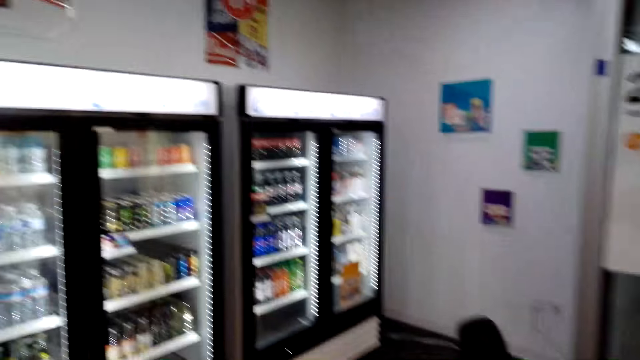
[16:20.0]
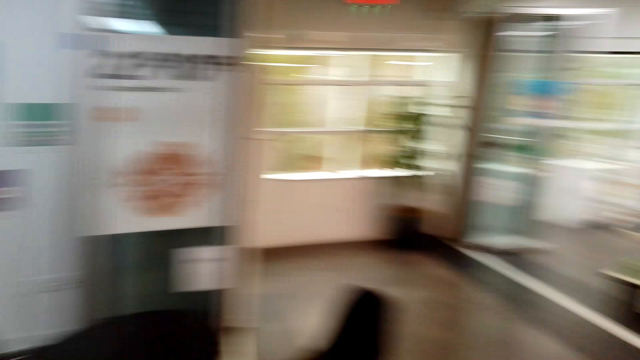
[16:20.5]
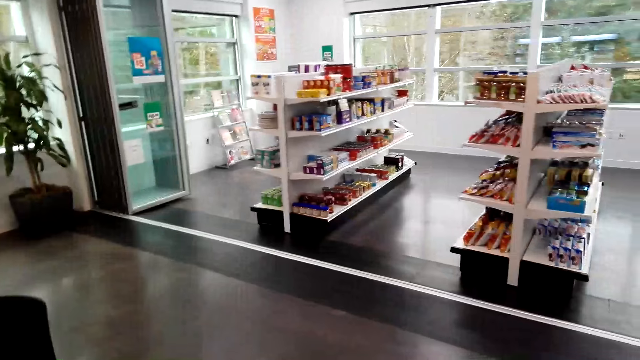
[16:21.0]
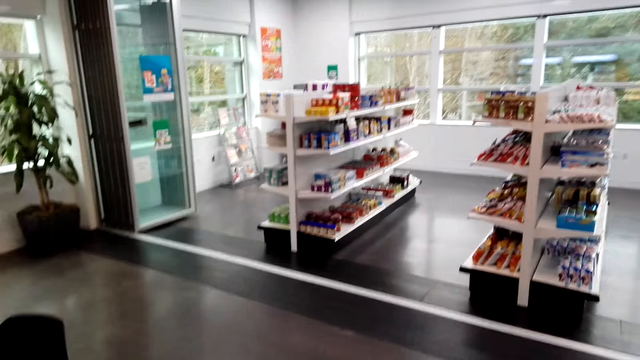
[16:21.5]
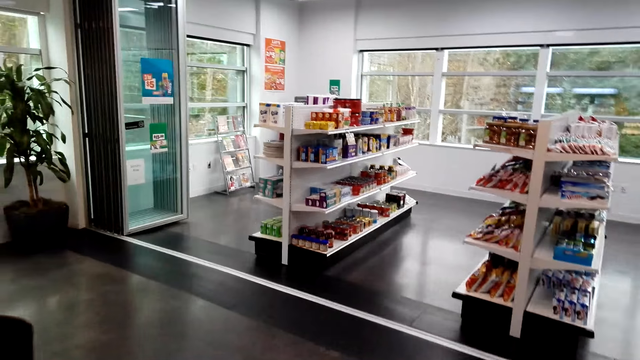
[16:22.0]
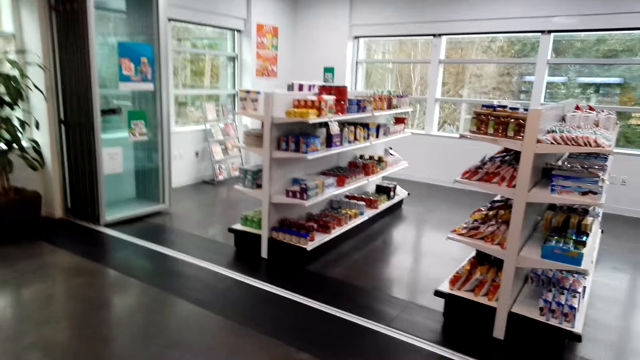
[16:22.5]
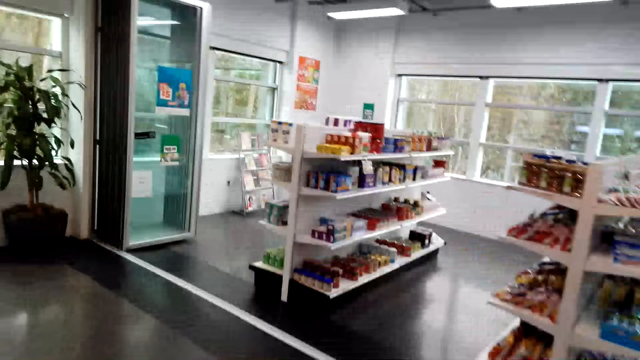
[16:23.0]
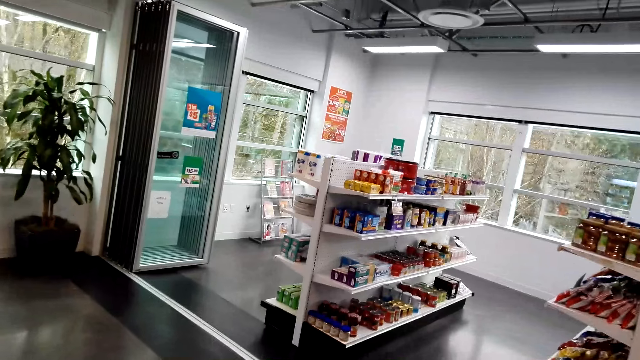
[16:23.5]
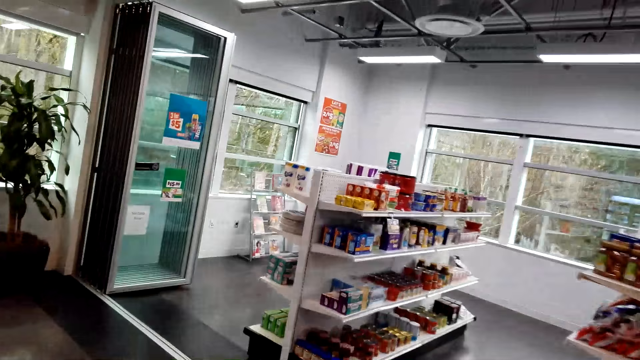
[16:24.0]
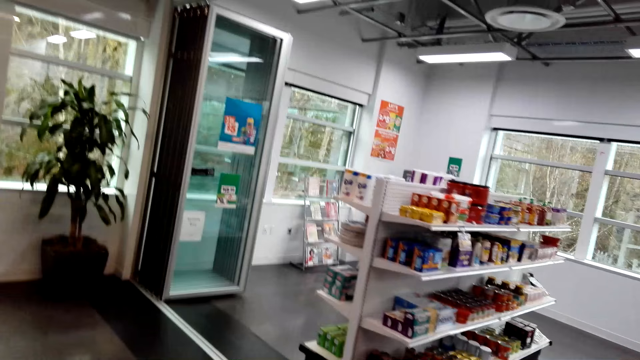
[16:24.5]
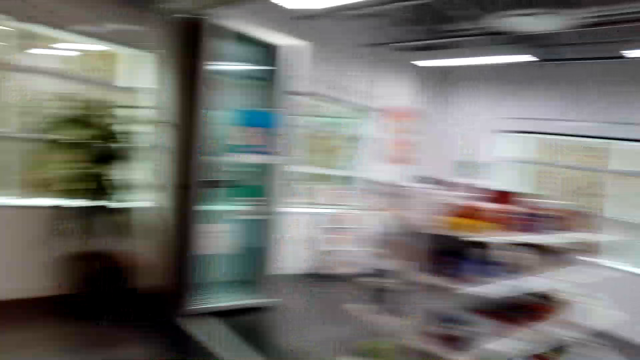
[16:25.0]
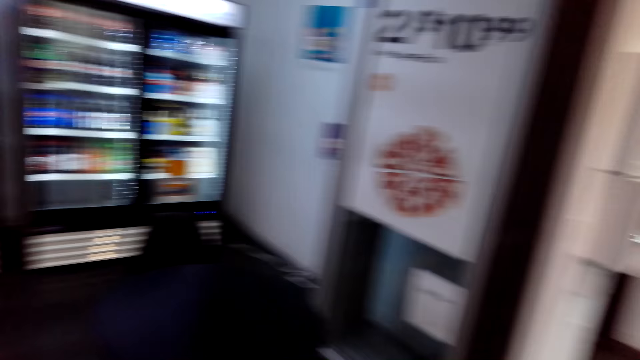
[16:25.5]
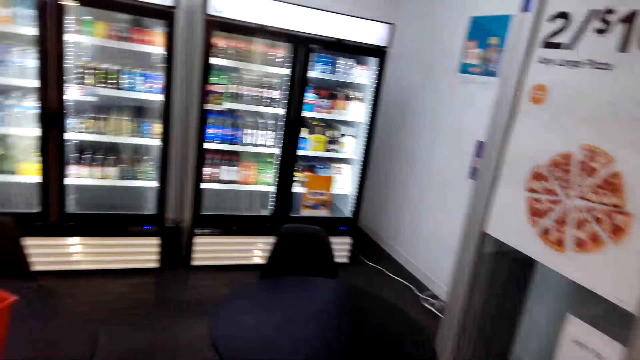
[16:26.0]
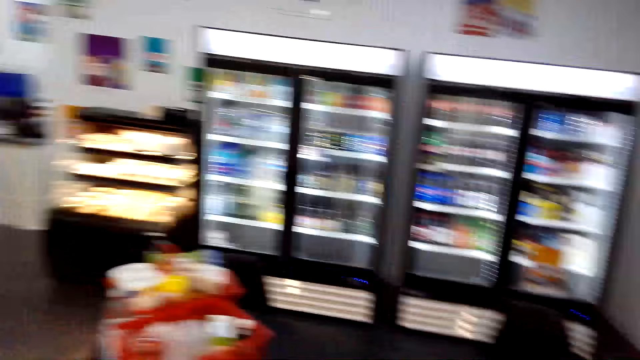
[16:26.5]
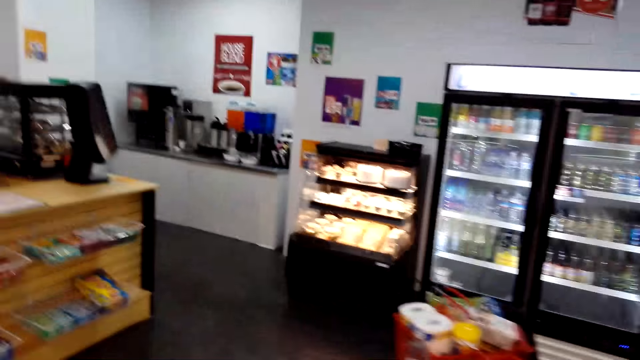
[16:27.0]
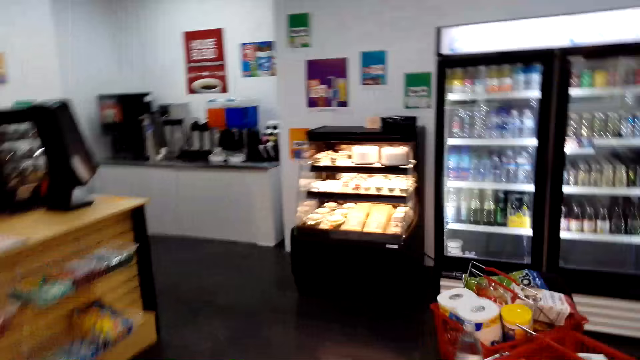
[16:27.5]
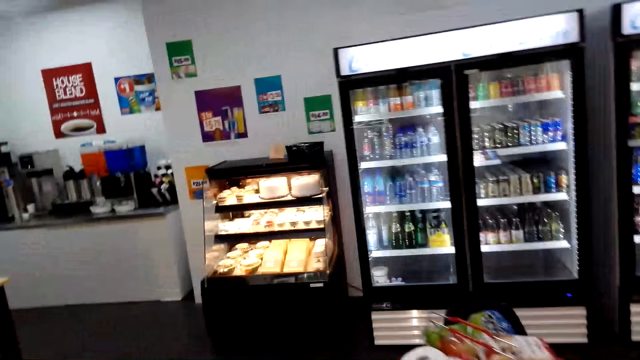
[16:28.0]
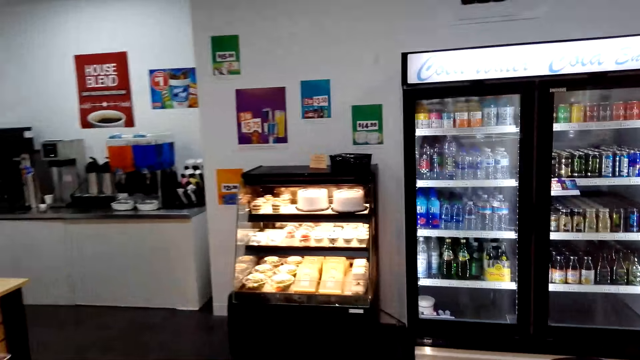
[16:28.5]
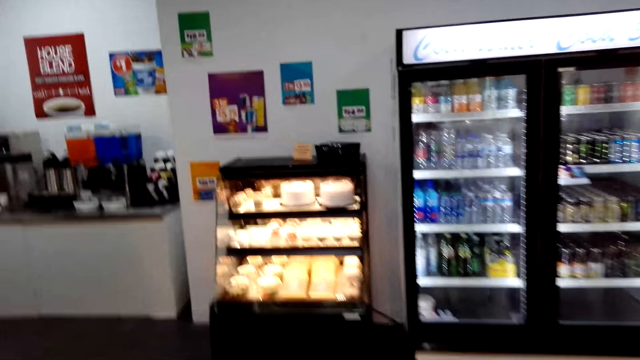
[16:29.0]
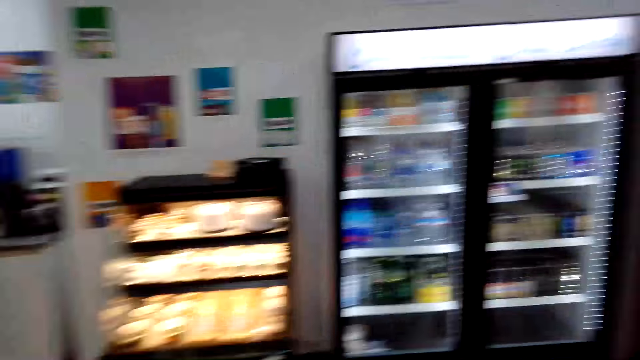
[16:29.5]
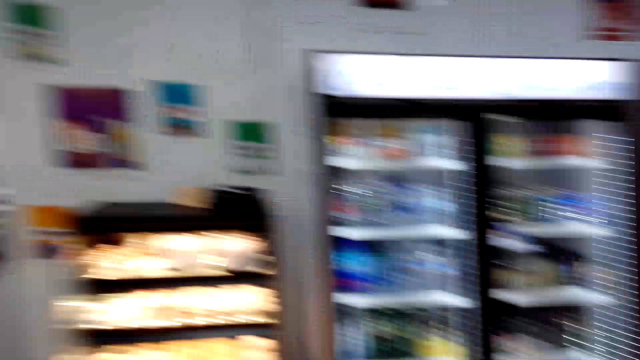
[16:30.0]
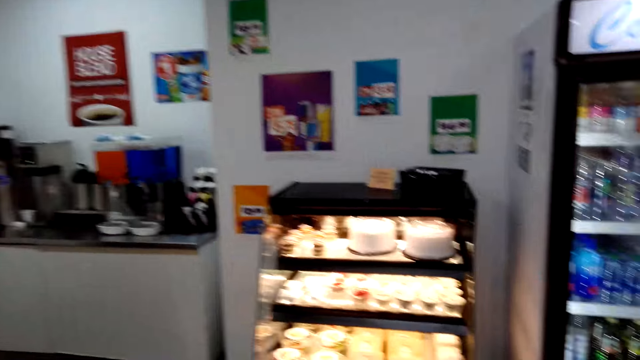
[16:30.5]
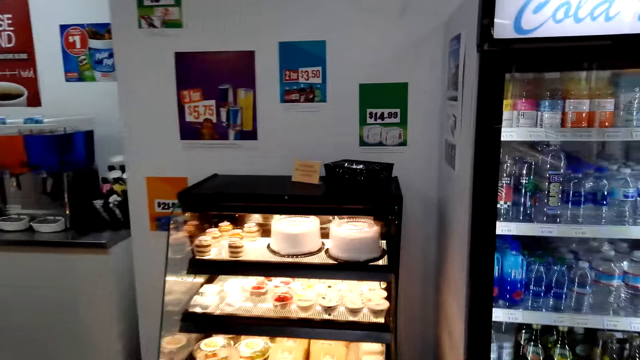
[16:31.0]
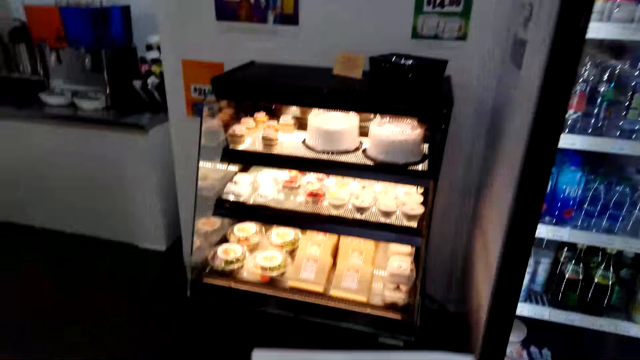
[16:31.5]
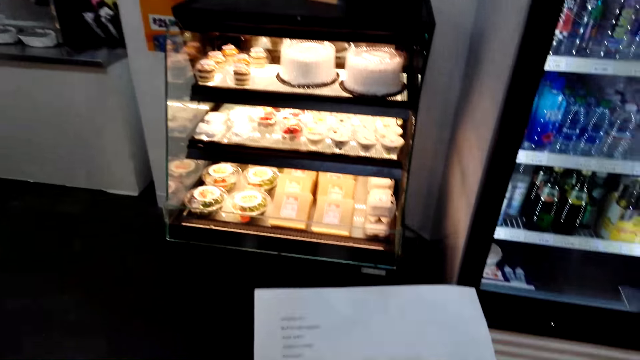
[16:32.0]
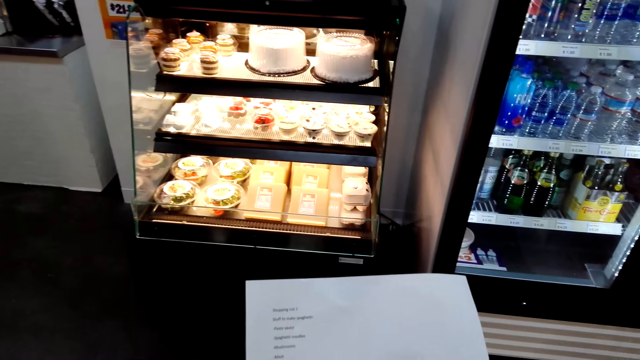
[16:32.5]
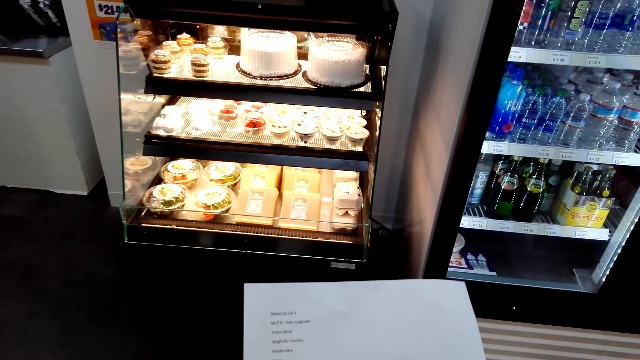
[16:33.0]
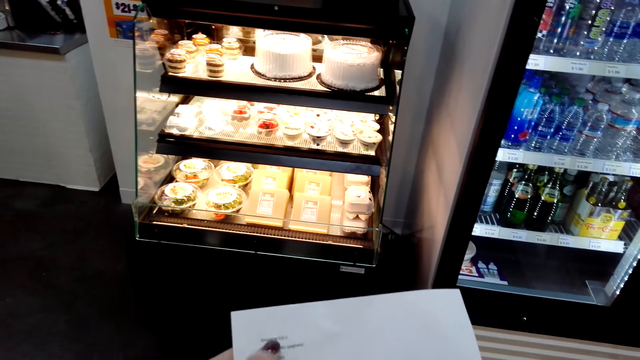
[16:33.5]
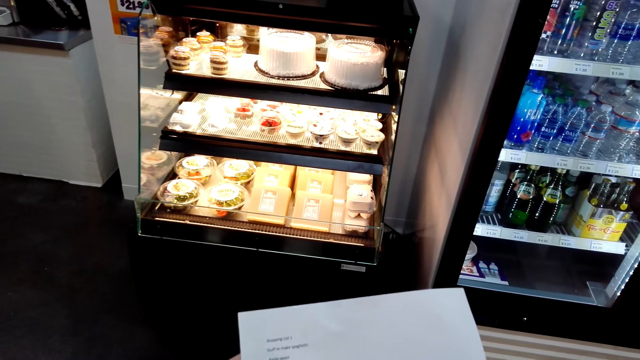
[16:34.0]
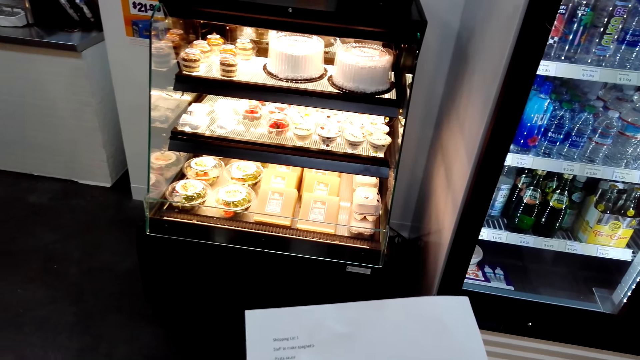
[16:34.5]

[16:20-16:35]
The camera wearer looks around, turns around and walks in the supermarket. They turn around and walk in the supermarket. They look around and stare at the list.

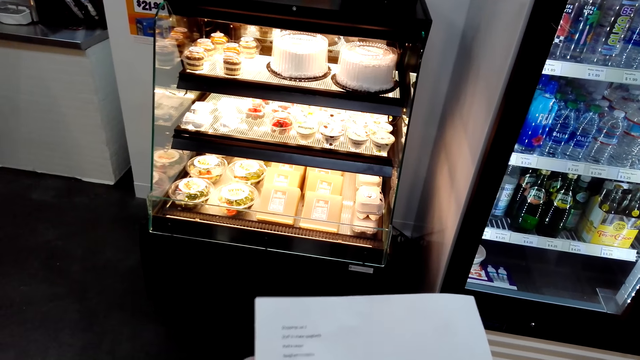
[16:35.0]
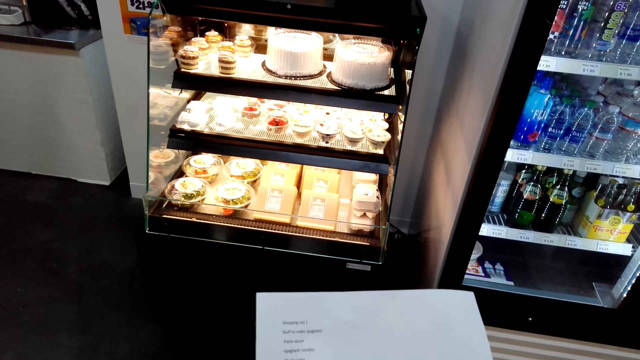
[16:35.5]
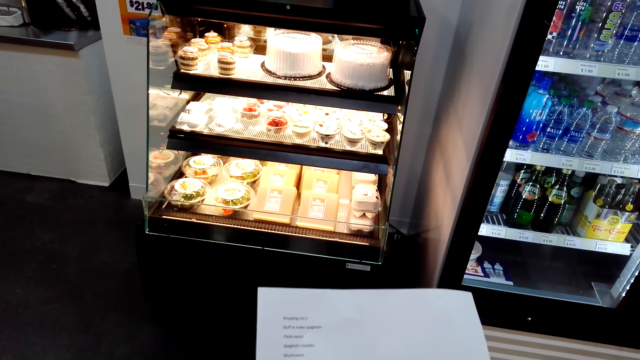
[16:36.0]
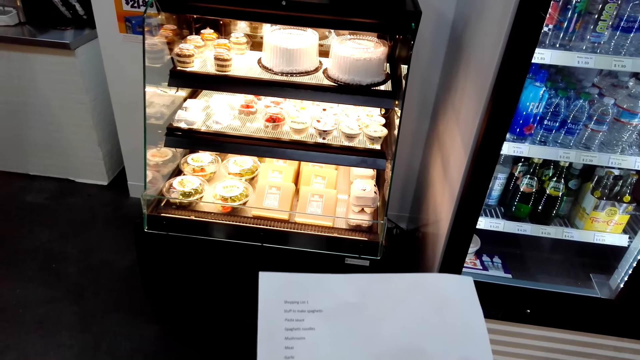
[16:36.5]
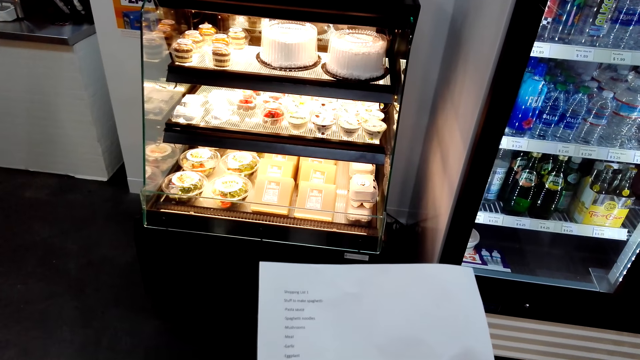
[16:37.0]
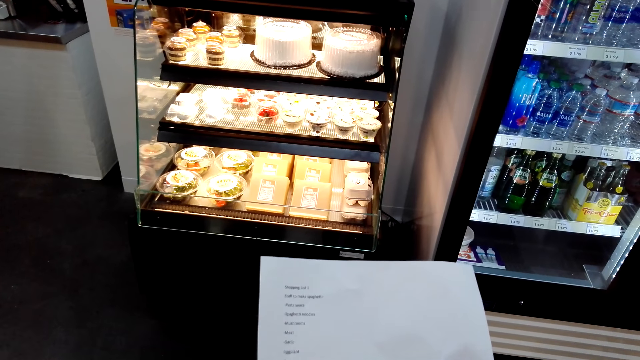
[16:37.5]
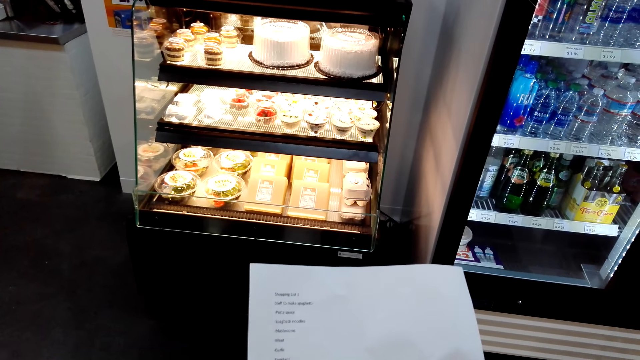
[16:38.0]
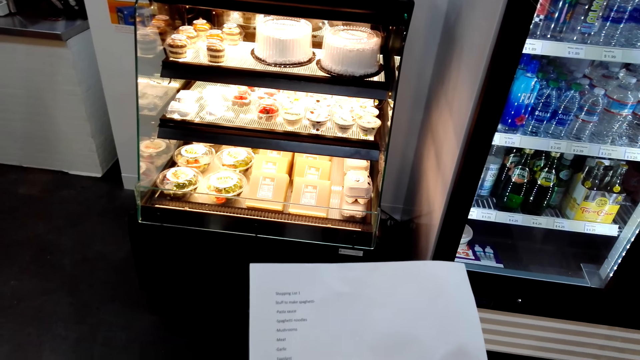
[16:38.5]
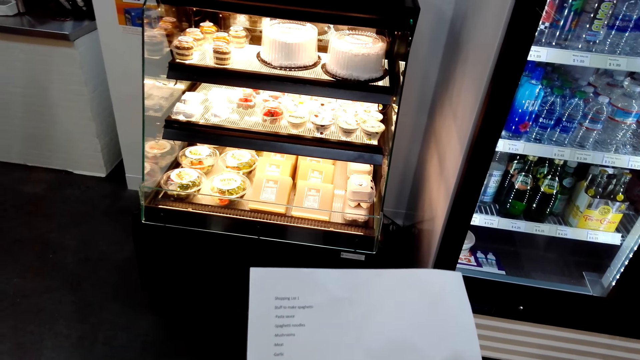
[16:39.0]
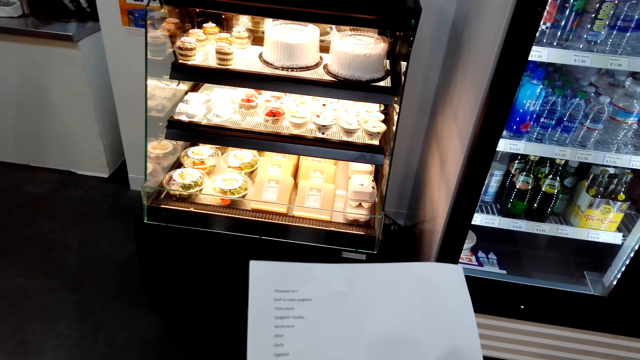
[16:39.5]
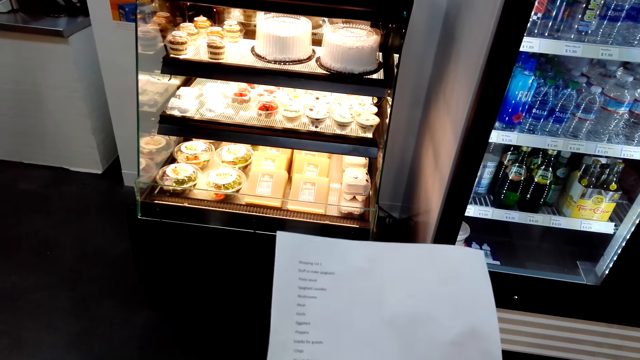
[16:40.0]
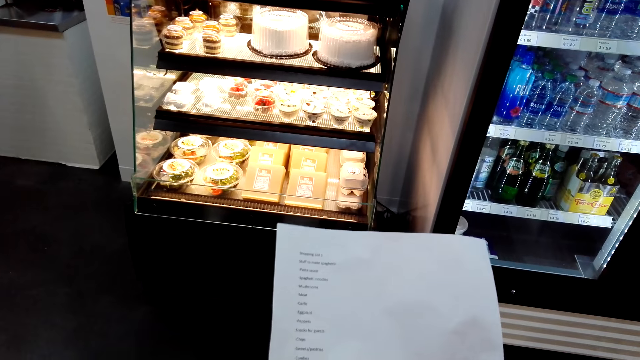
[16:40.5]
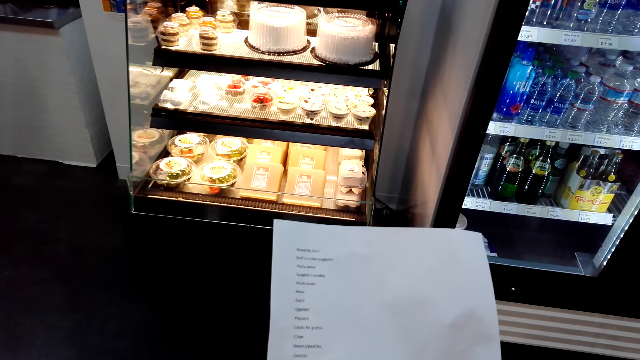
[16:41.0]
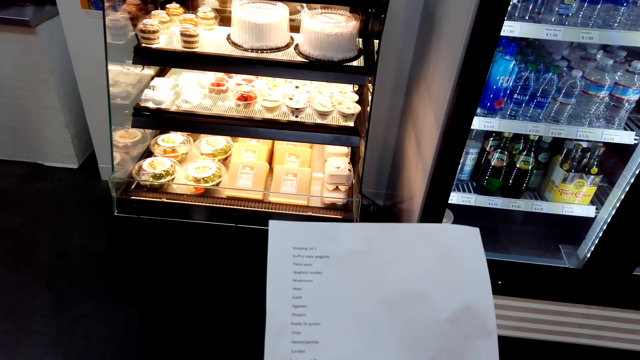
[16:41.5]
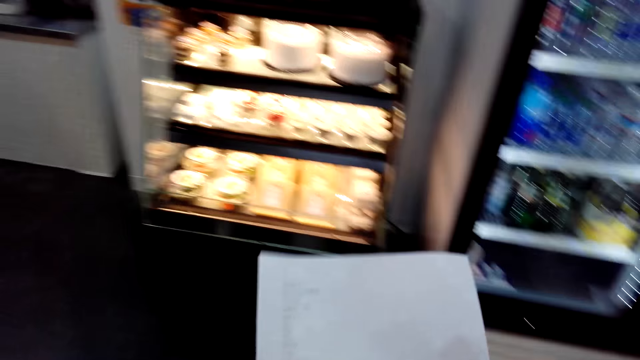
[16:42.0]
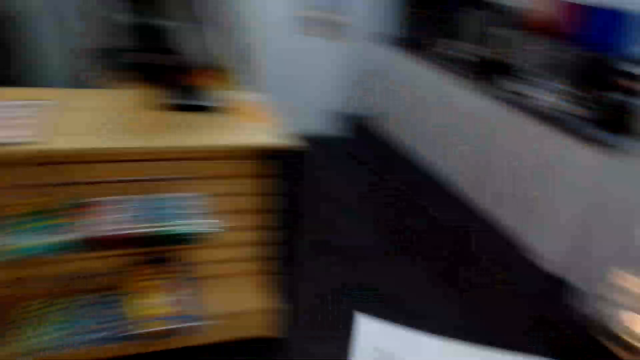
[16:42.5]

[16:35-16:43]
The camera wearer stares at the list. They stare at the list again.
